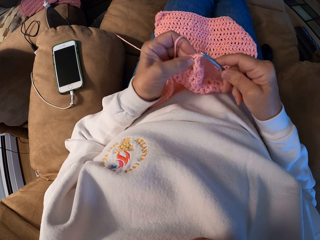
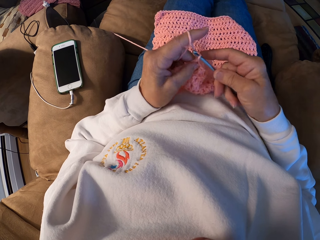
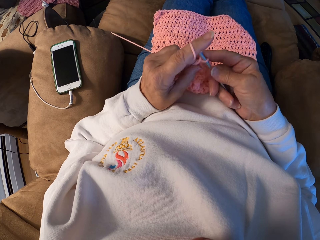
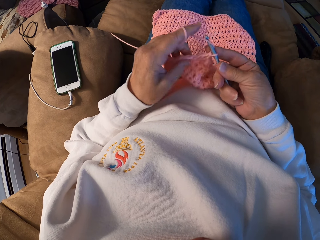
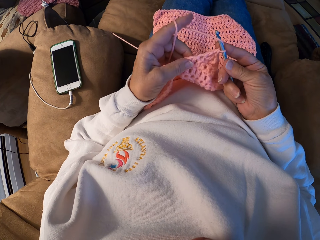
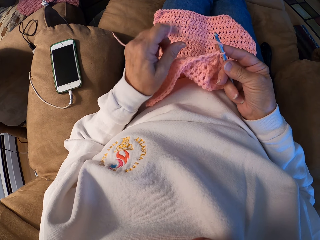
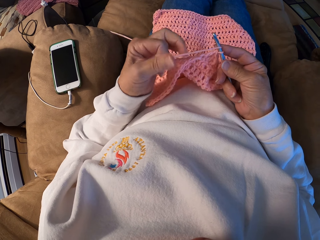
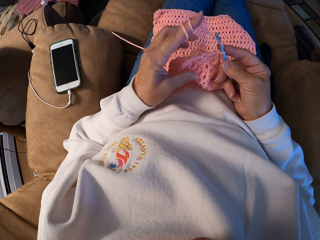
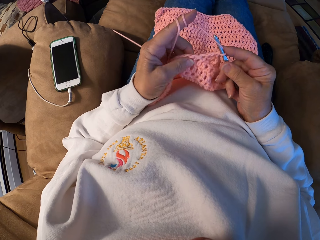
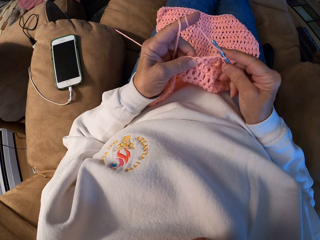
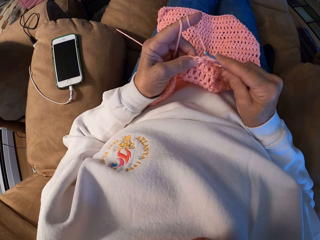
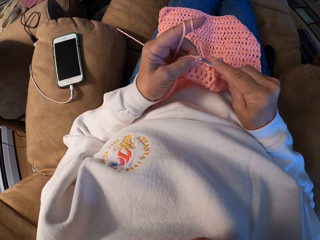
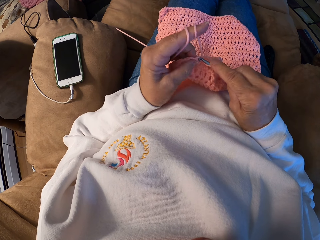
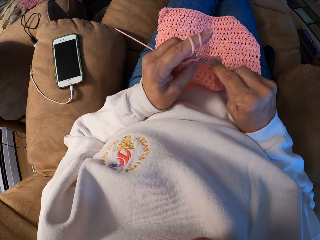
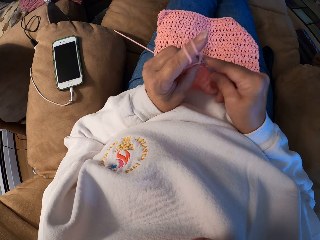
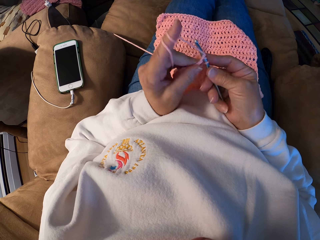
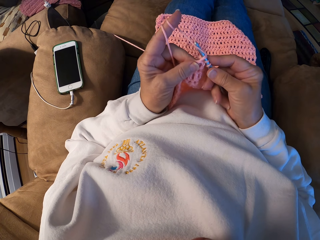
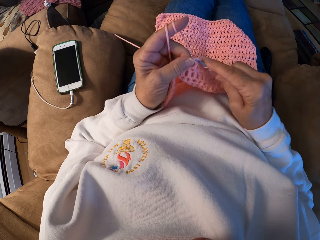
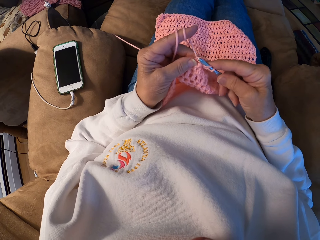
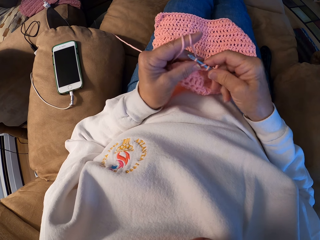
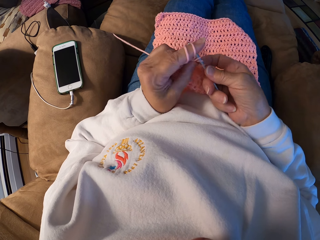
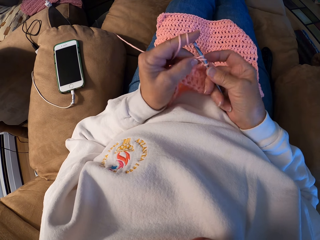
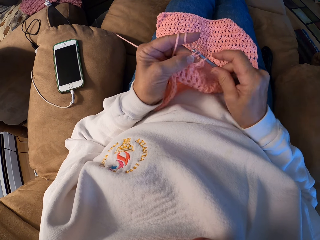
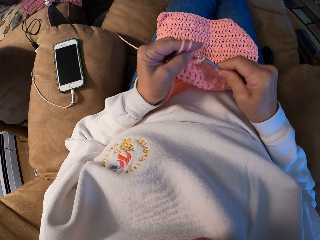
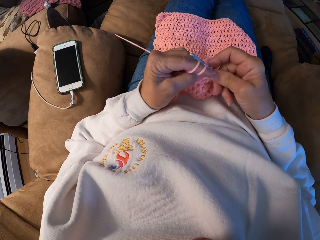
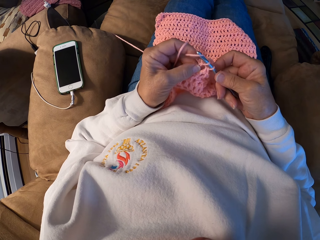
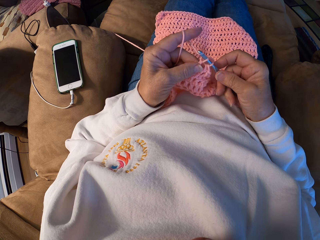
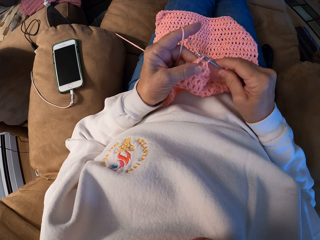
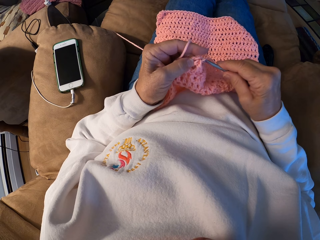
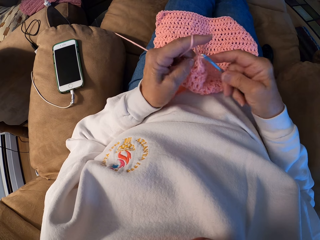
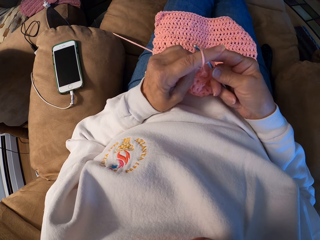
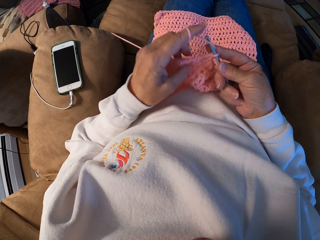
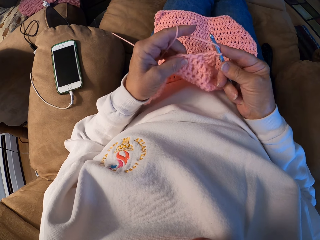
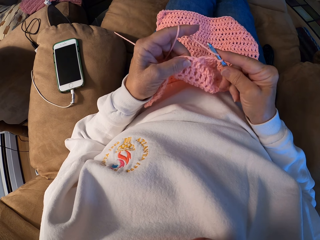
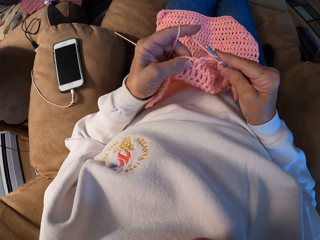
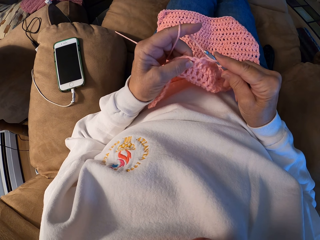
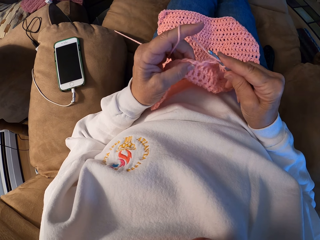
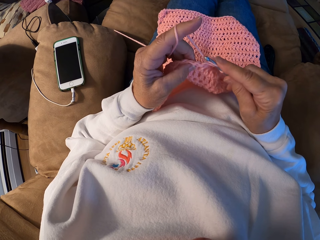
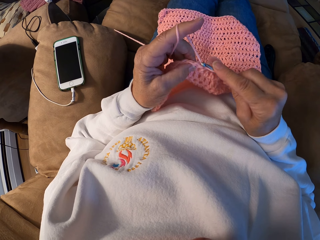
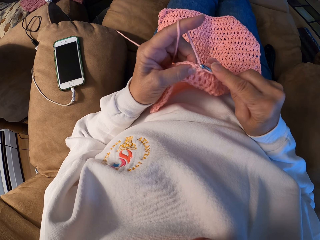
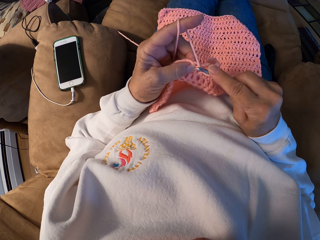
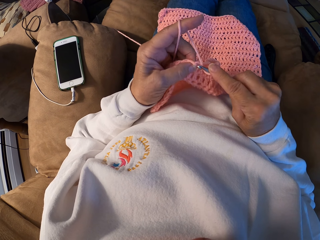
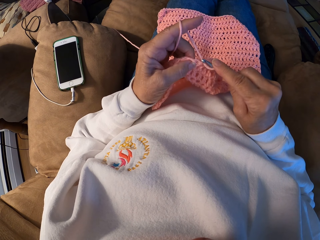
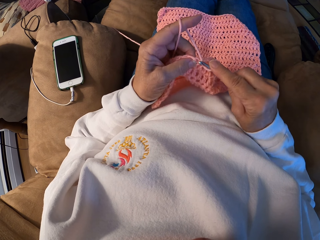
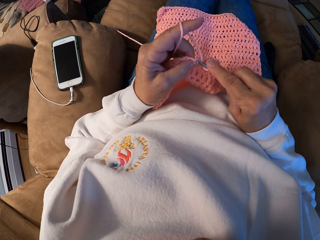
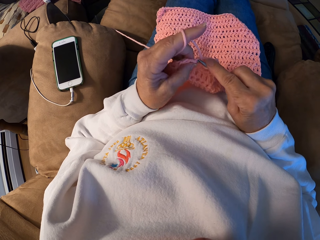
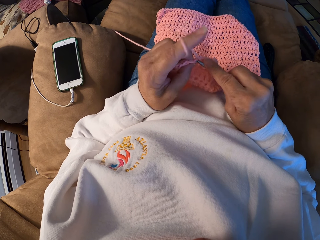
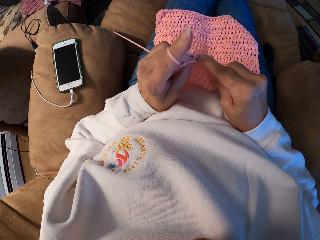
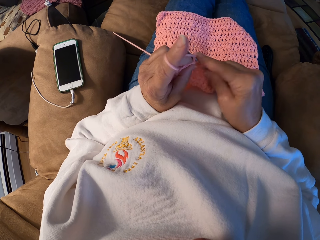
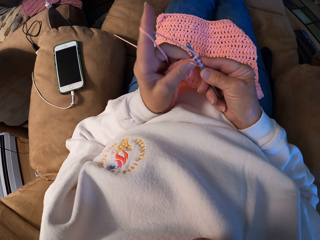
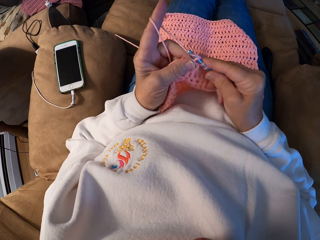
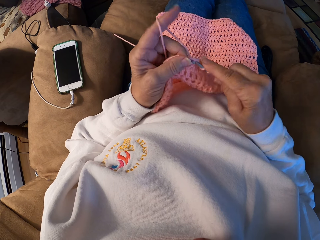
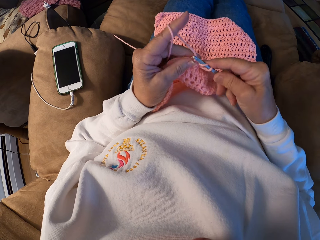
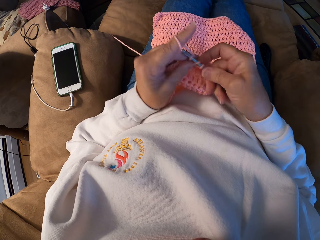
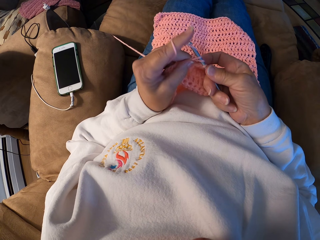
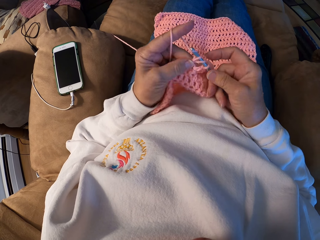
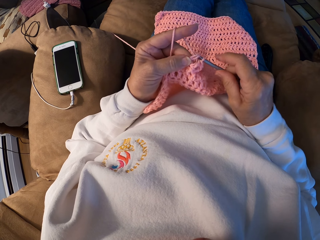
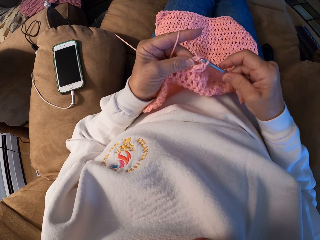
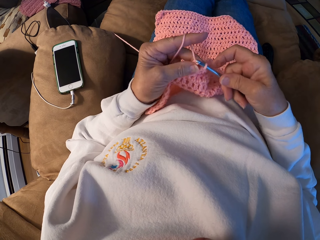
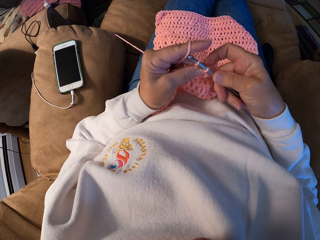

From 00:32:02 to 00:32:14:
The camera wearer winds the yarn with her left index finger. She crochets the yarn with the crochet hook.

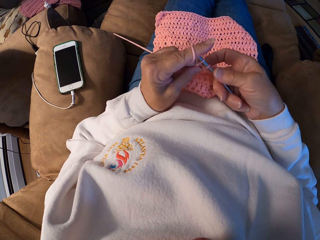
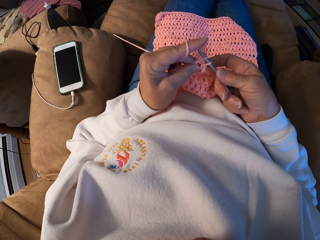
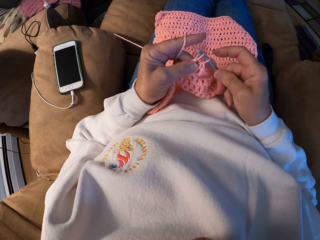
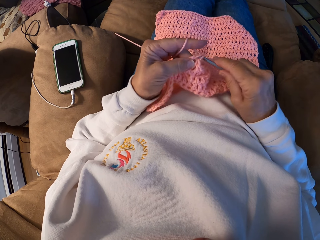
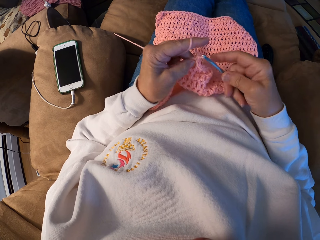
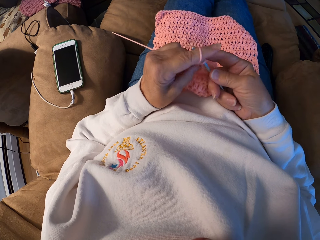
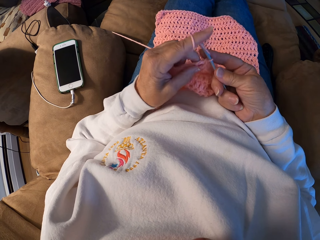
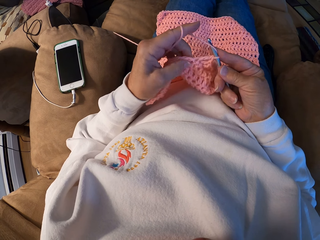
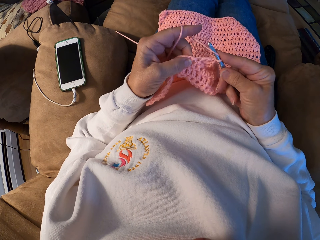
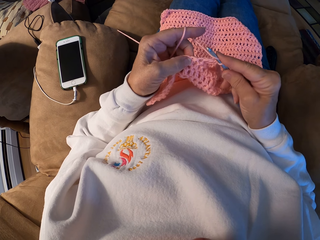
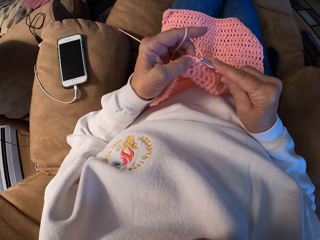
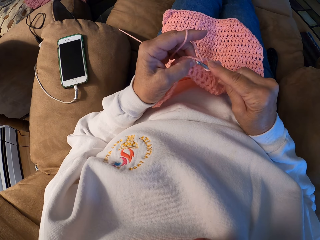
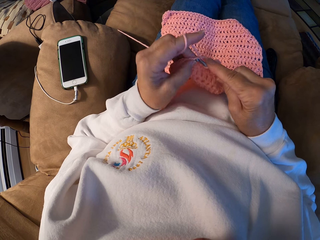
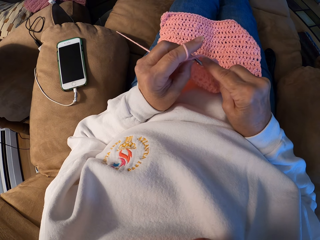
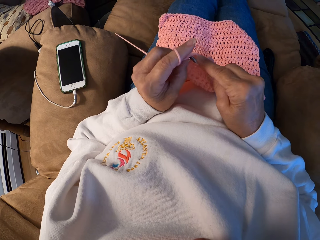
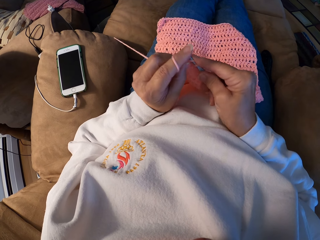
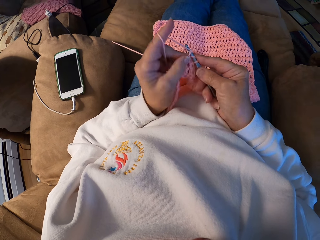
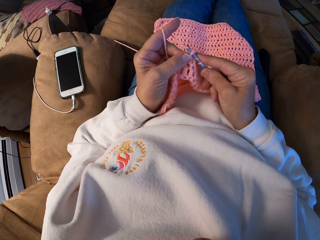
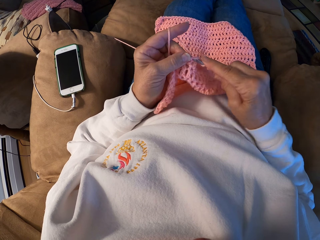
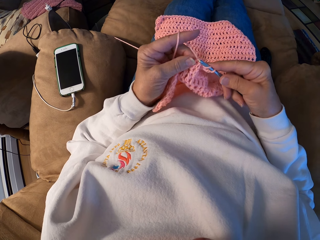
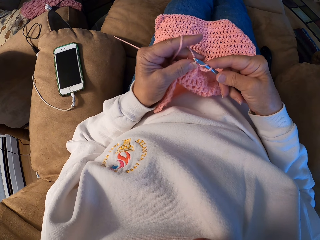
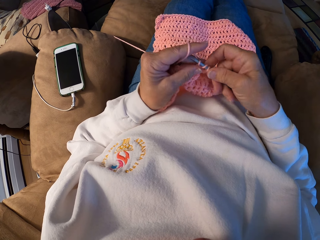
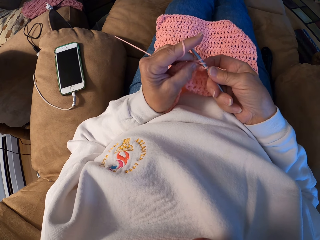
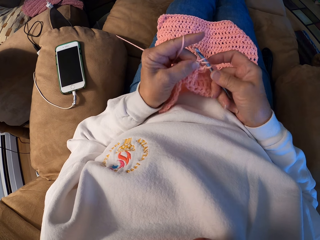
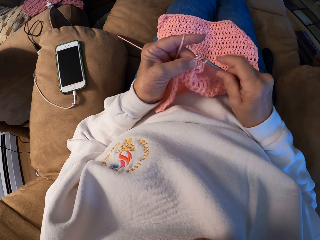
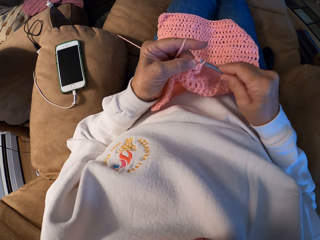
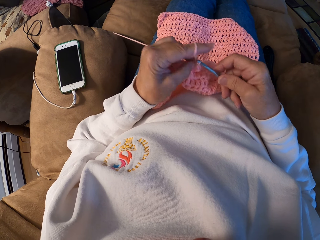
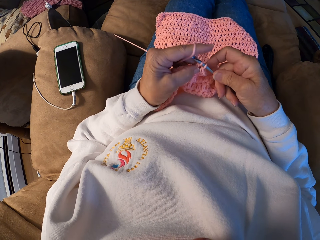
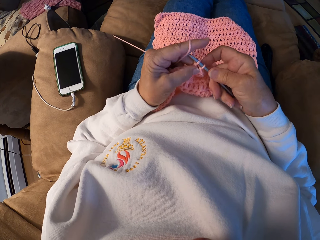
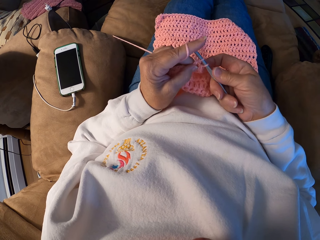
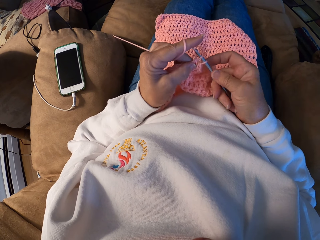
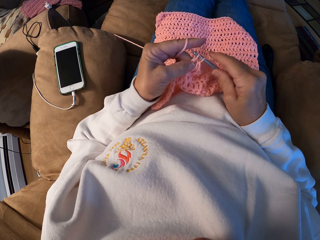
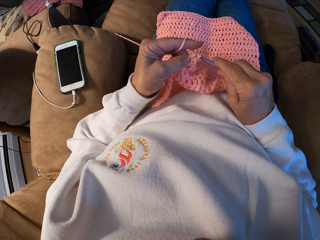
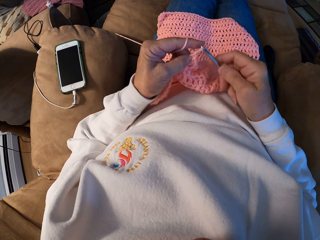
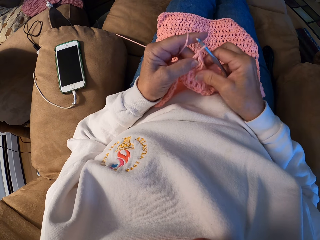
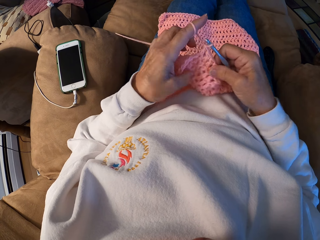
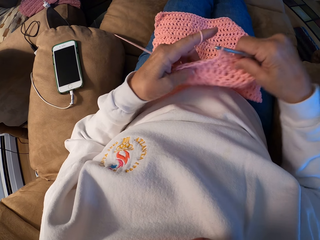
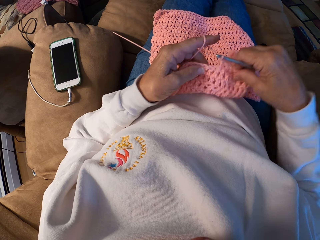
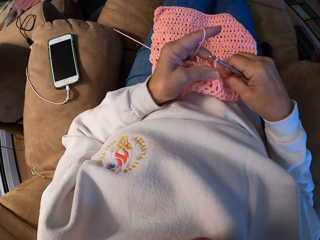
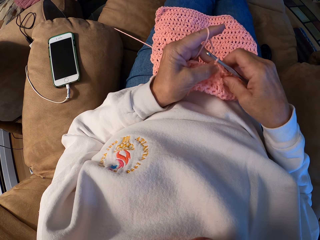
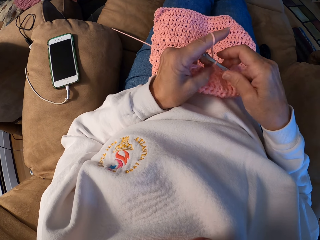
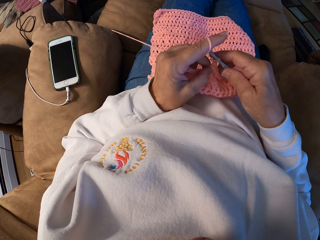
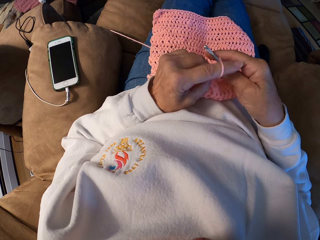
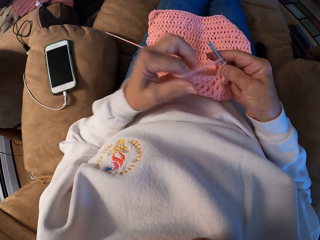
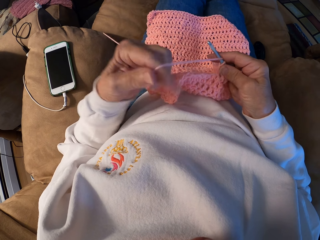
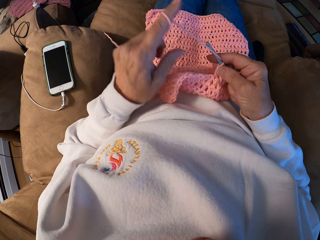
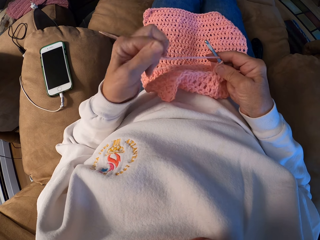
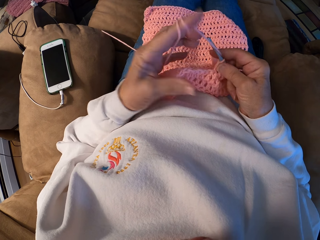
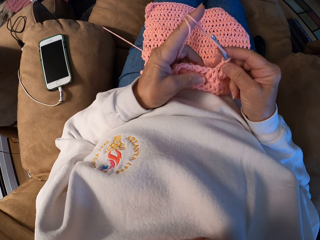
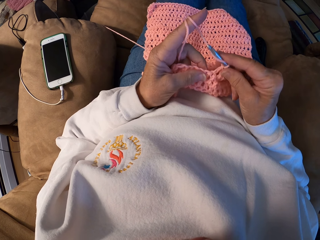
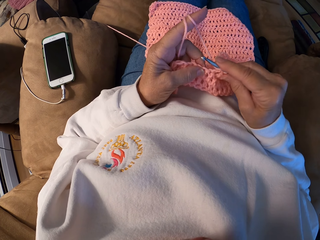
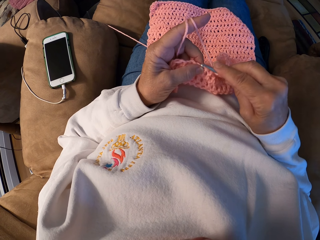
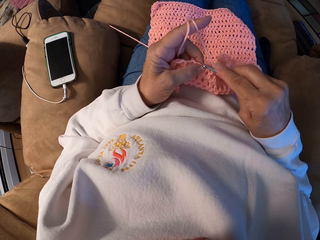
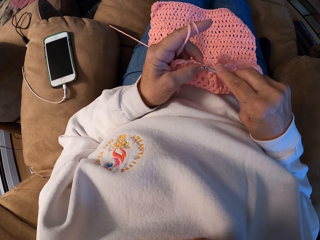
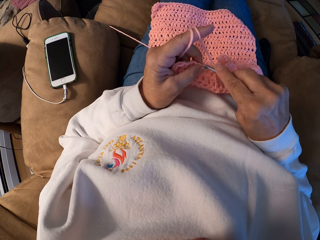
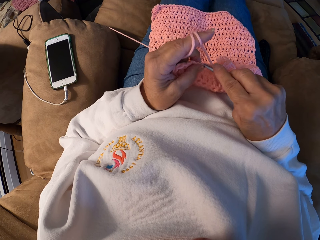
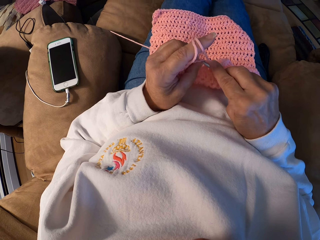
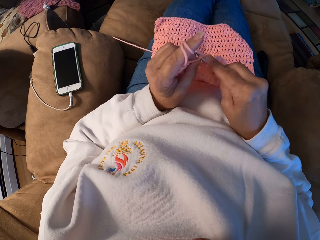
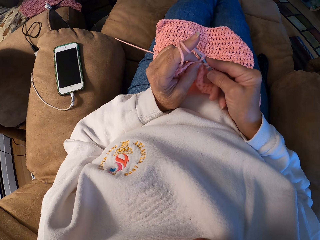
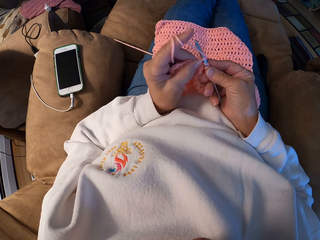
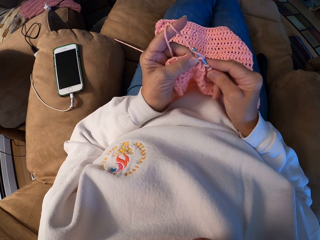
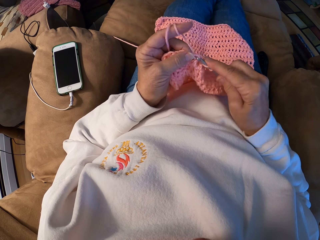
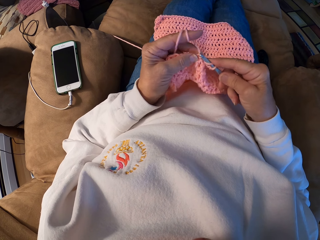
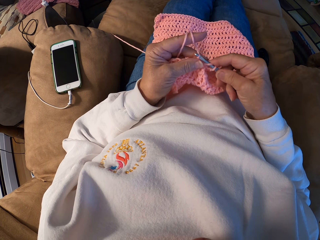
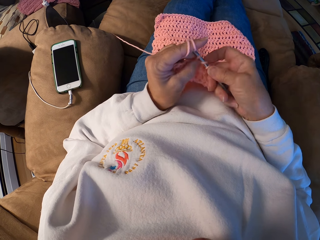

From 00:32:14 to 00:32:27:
The camera wearer winds the yarn with her left index finger. She crochets the yarn with the crochet hook.
